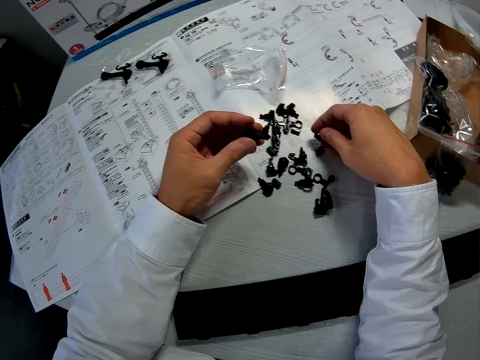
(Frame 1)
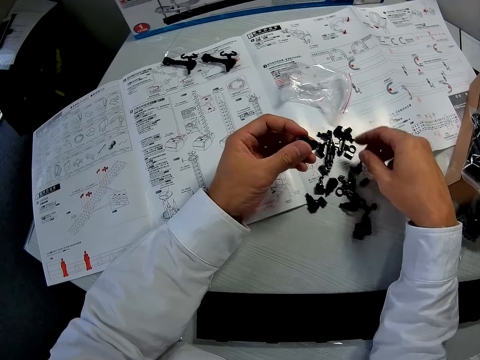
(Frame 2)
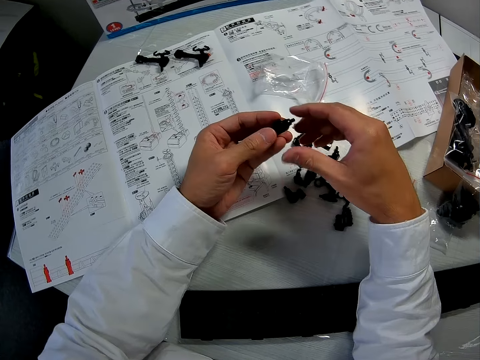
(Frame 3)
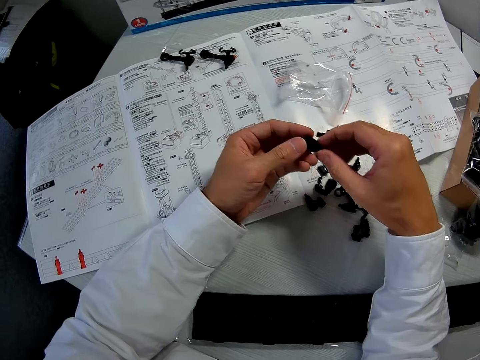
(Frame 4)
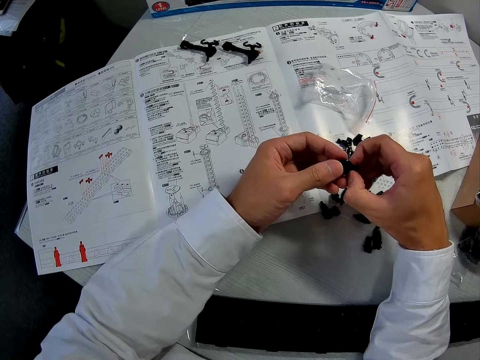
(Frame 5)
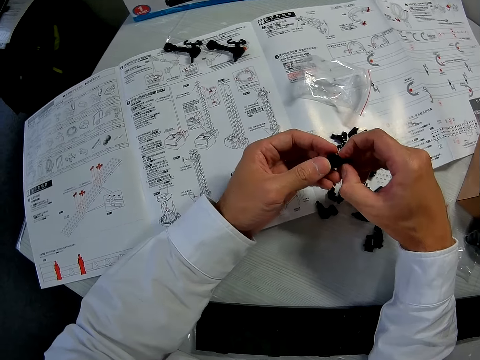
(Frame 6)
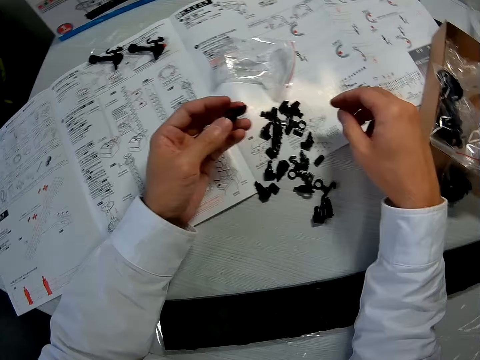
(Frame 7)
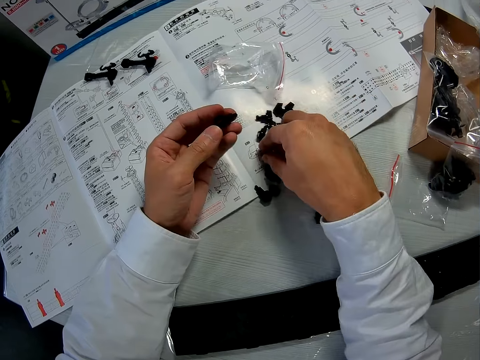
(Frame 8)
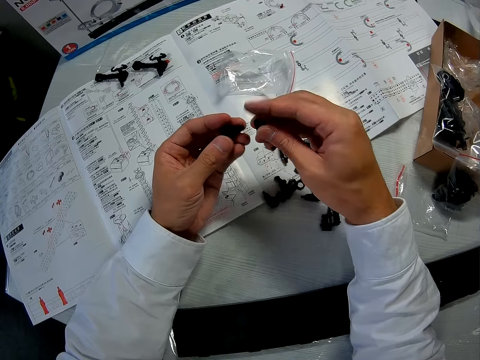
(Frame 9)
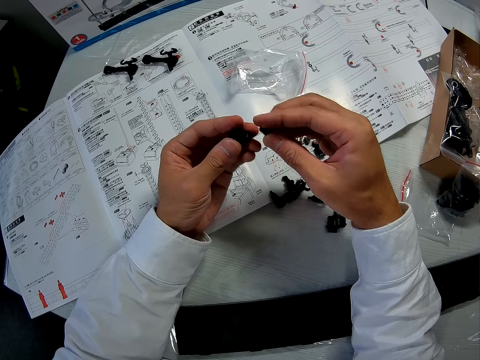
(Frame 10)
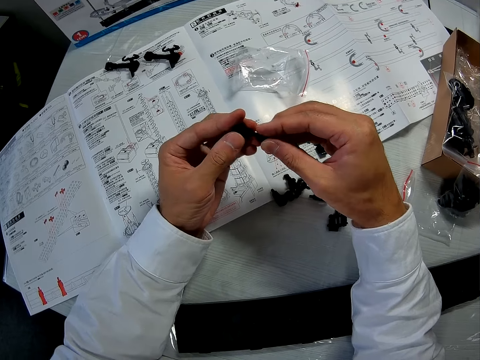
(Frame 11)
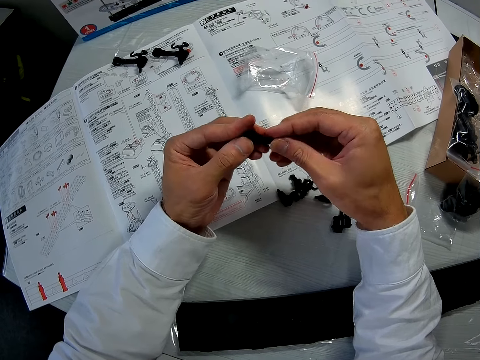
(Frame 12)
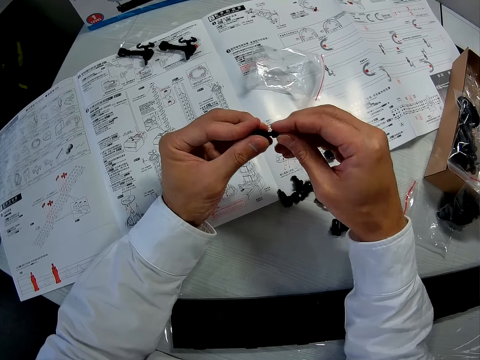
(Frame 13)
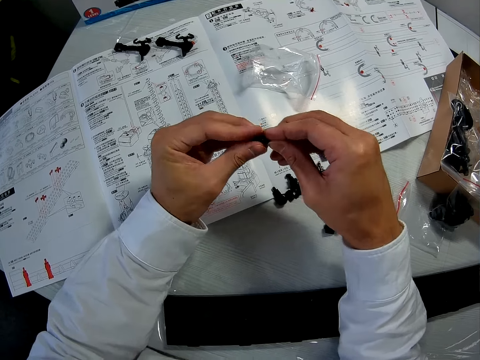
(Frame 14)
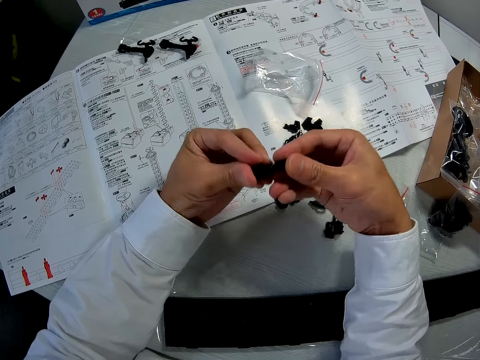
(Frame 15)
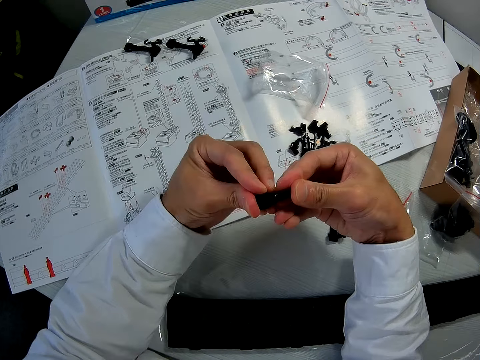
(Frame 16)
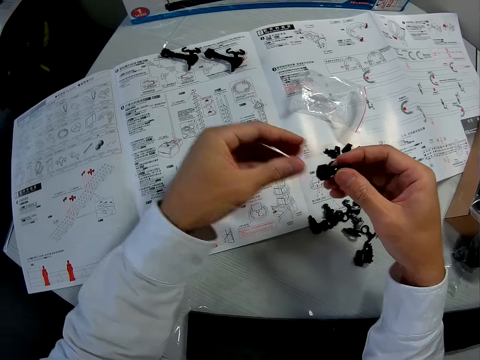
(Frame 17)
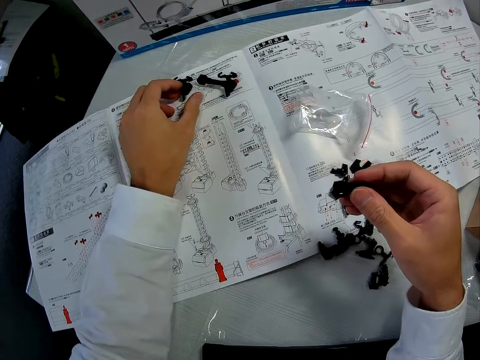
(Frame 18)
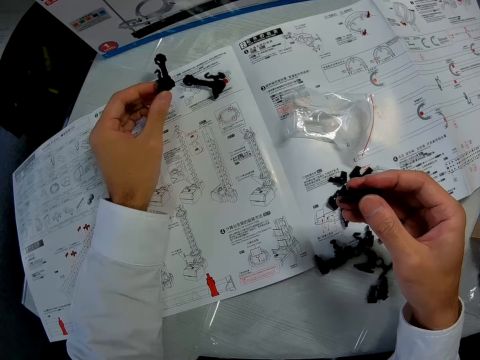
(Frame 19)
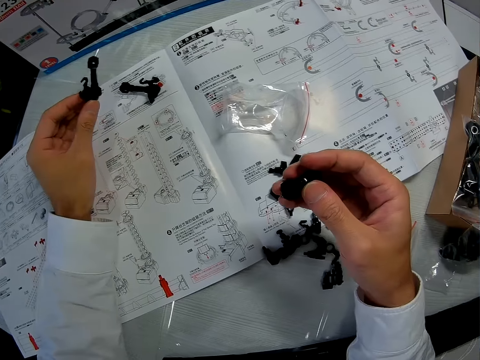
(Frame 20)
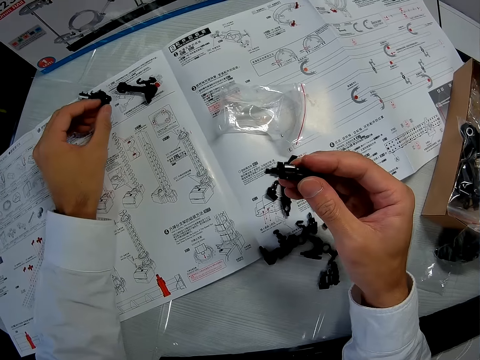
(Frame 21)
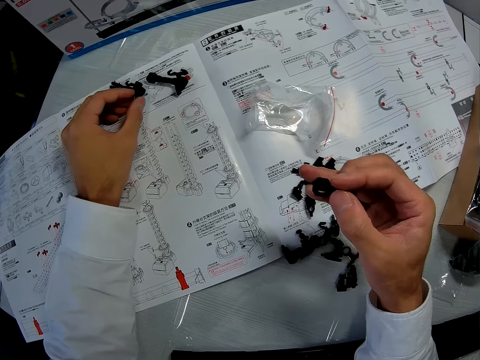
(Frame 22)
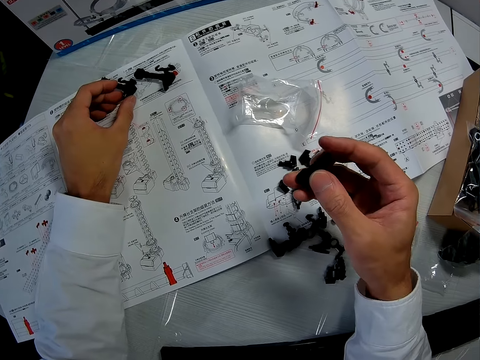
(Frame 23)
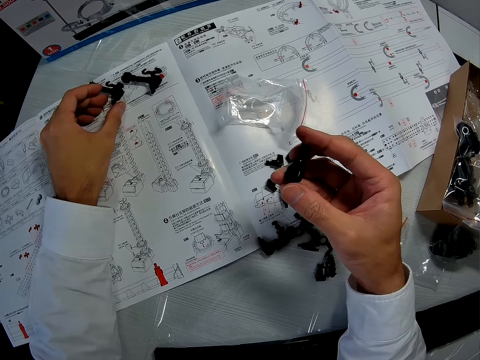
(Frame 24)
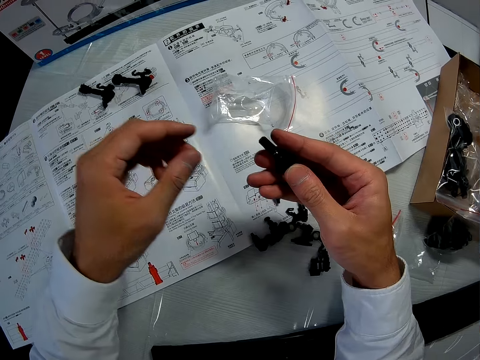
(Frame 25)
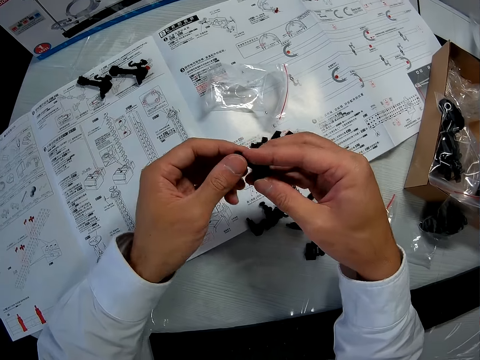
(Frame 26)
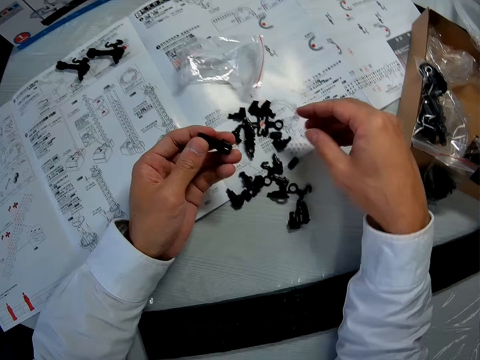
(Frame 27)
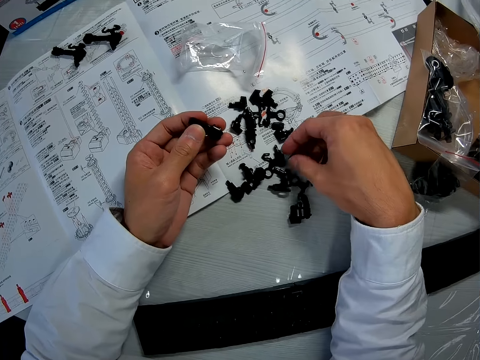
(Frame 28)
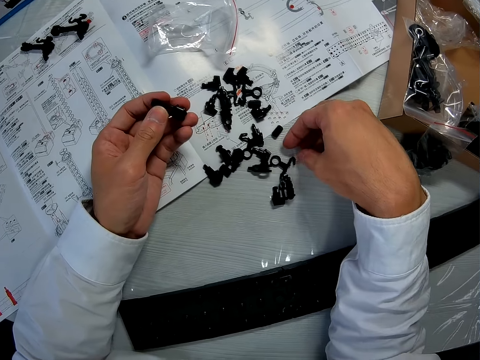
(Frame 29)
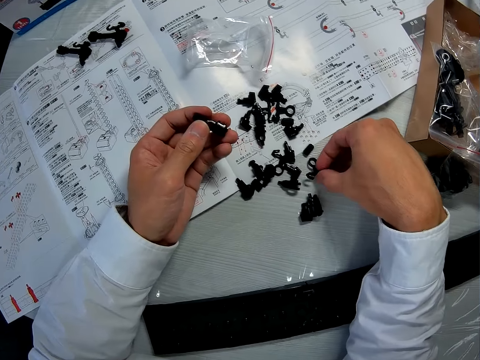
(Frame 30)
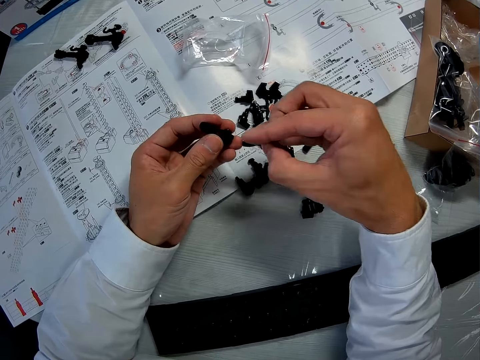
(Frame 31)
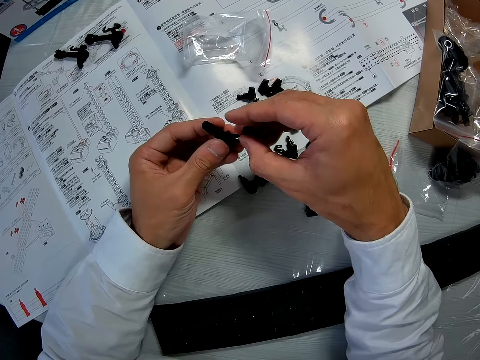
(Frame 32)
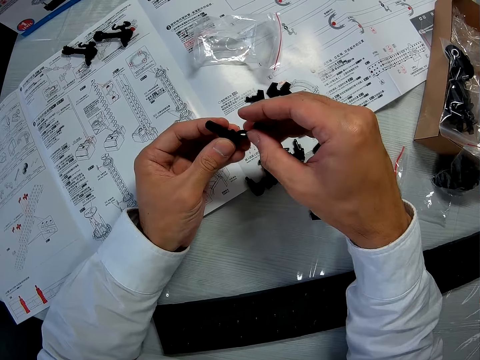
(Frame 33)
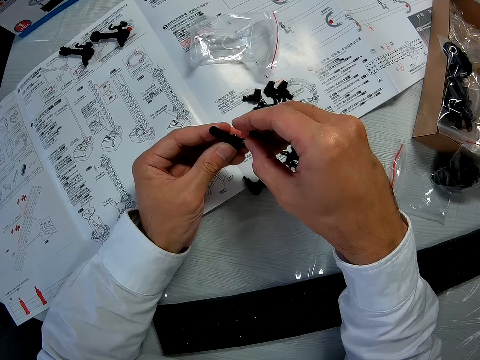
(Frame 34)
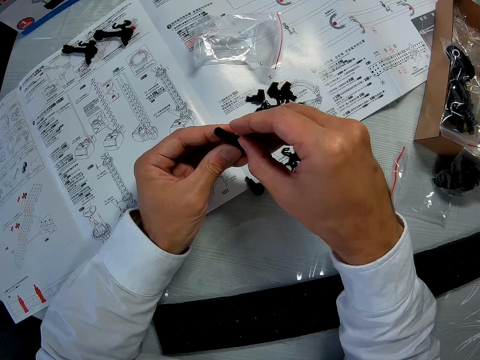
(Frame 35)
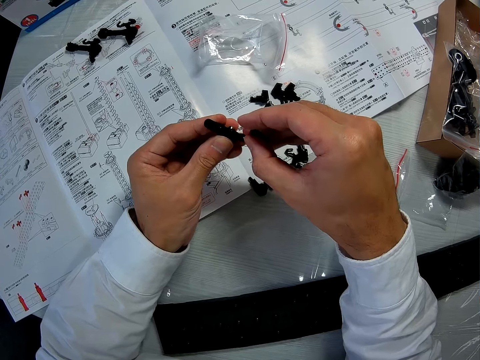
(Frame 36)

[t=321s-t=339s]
The camera wearer places the Lego piece on the manual. He raises his hand towards the Lego. He holds the Lego with both his hands. He adjusts the piece in his left hand. He lowers his hand. He picks up another piece from the table with his right hand. He moves his hand towards the Lego. He joins the two pieces together. He moves his hand forwards. He picks up the first piece from the table. He places the Lego piece on the manual. He moves his hand towards him. He holds the Lego piece with both hands. He moves the first piece from his right hand to his left hand. He lowers his hand towards the manual. He picks up another piece from the table. He moves his hand towards the other Lego piece and joins the Lego pieces together.

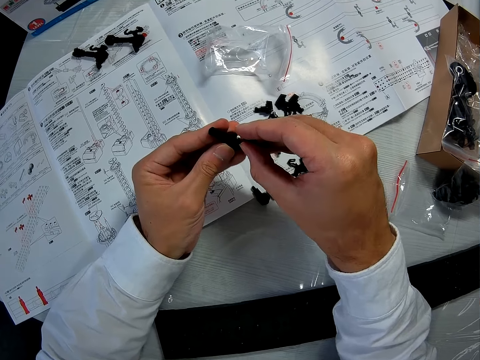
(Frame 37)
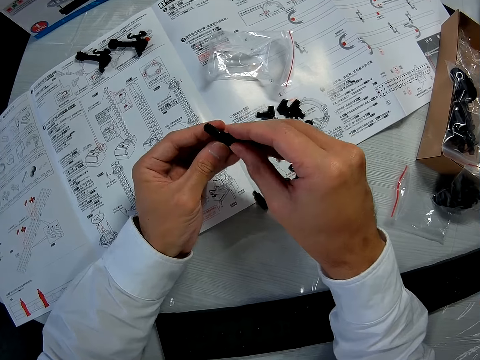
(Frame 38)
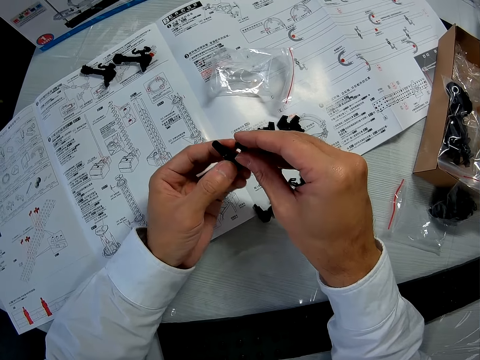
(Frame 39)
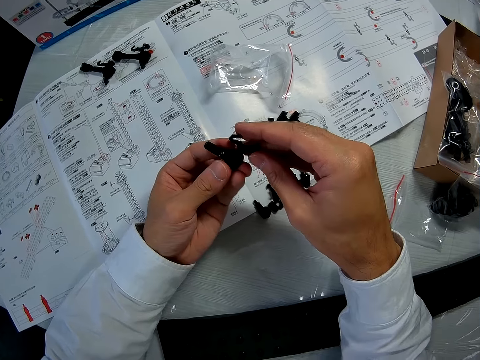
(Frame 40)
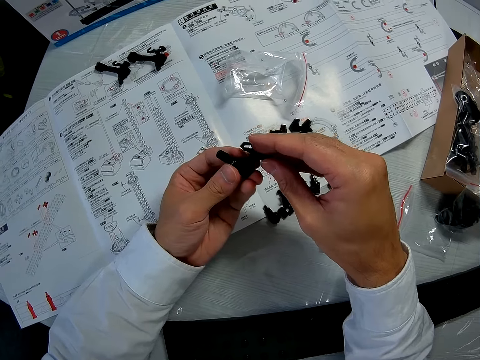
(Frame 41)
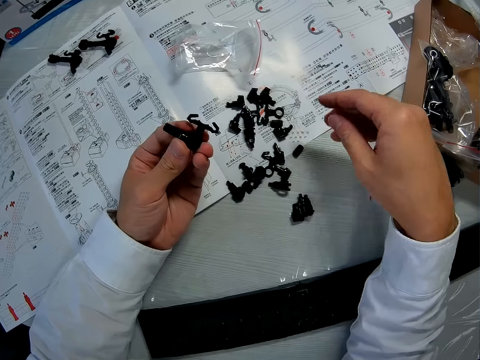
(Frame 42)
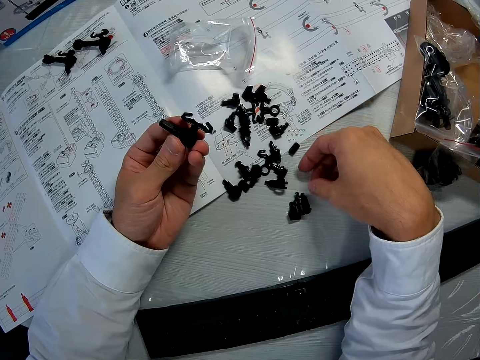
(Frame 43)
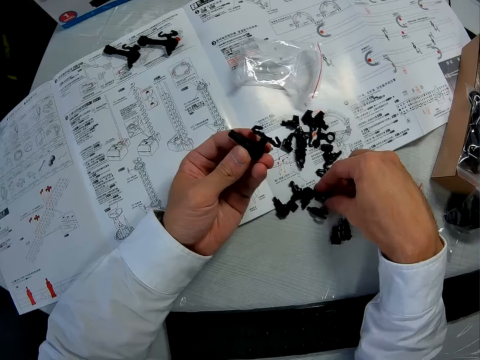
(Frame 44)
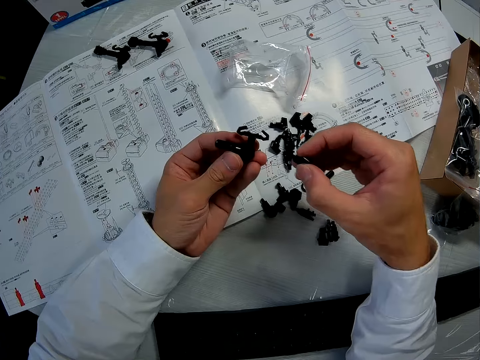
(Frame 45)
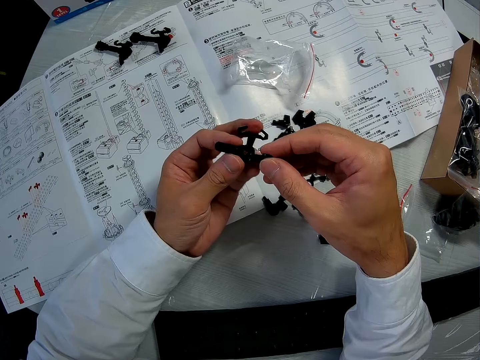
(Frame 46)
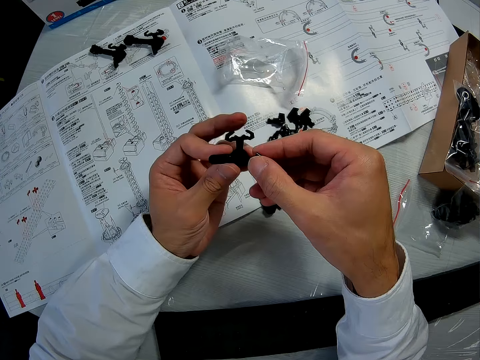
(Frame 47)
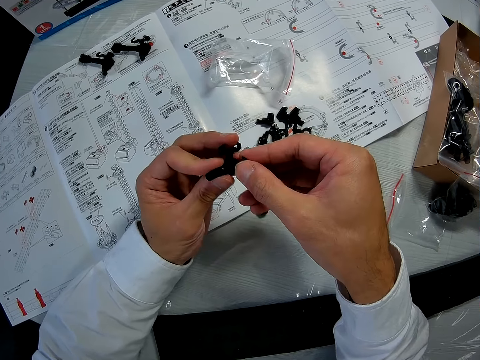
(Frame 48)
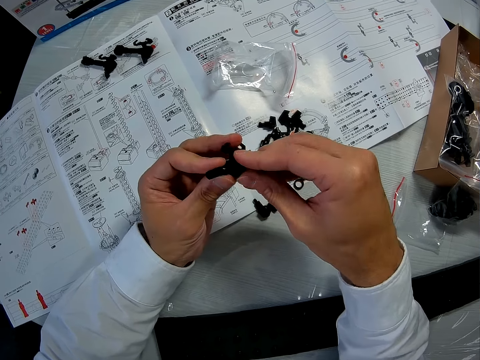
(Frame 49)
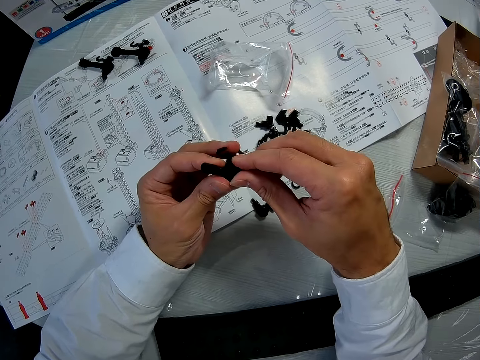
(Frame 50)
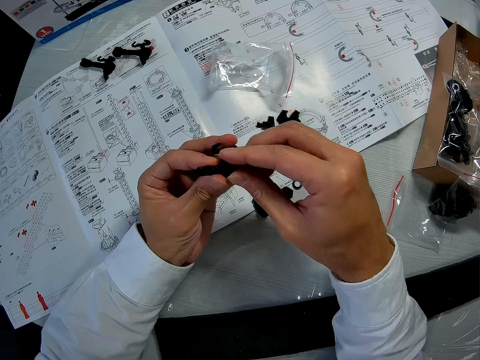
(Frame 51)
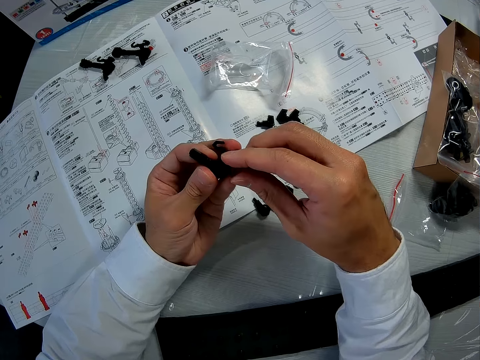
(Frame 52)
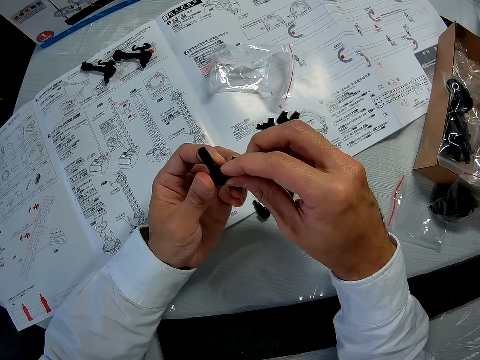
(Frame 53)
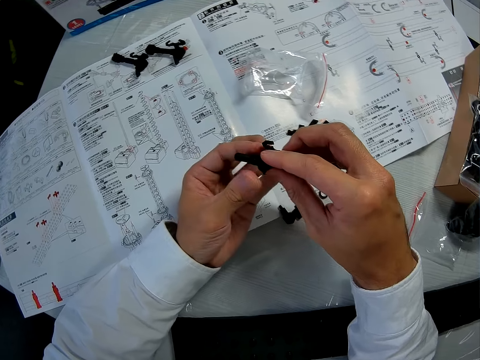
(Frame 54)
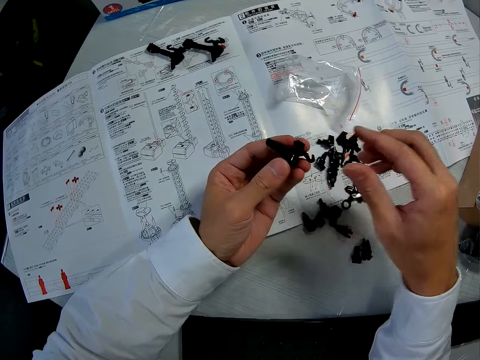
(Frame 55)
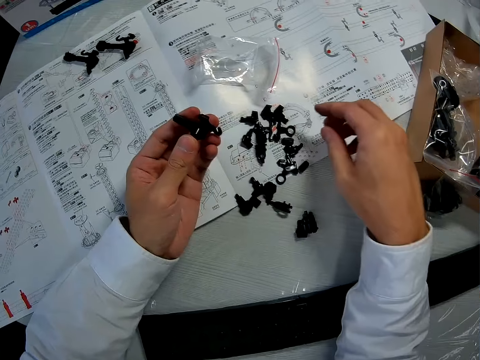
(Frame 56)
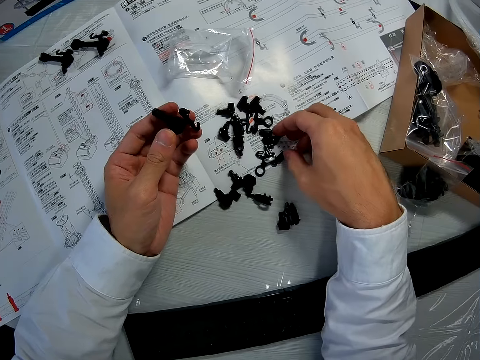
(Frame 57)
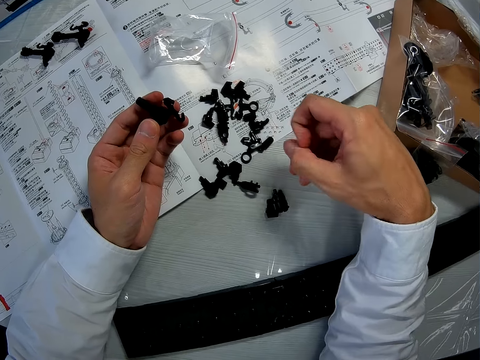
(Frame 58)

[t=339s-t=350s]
The camera wearer lowers his hand. He picks up another piece from the table. He moves his hand towards the other Lego piece and joins the Lego pieces together. He lowers his hand.
